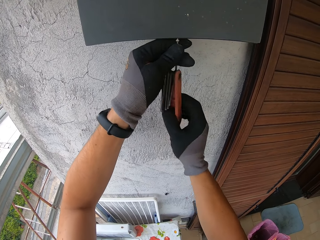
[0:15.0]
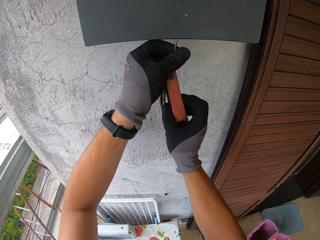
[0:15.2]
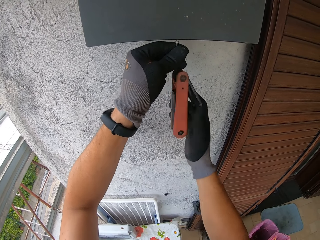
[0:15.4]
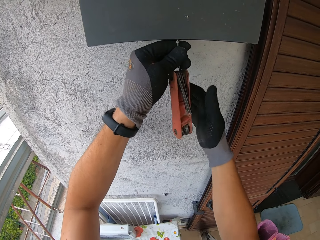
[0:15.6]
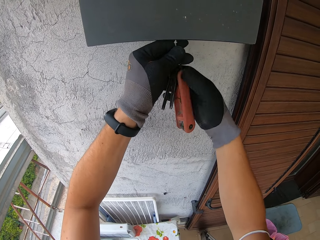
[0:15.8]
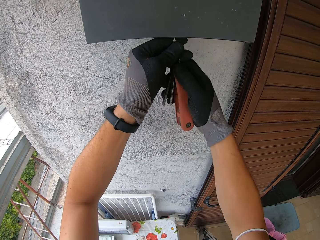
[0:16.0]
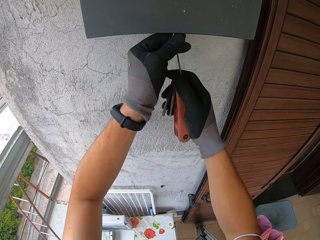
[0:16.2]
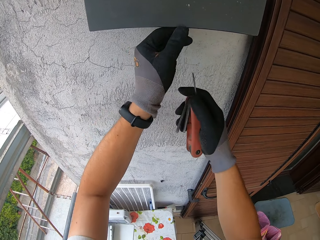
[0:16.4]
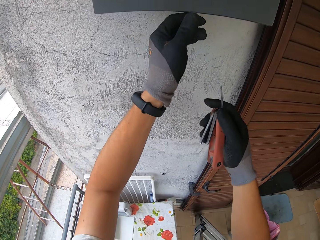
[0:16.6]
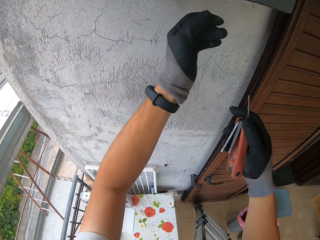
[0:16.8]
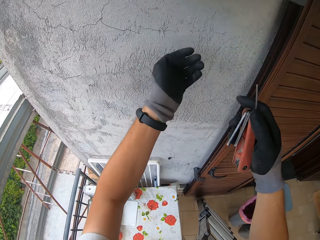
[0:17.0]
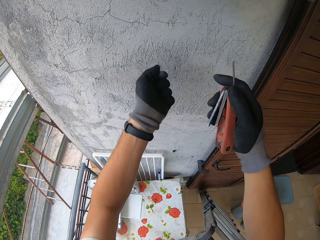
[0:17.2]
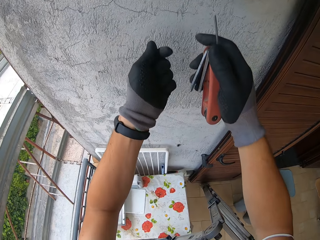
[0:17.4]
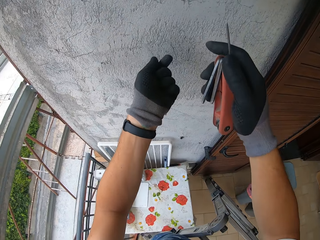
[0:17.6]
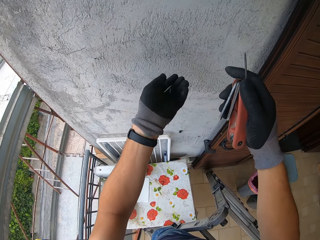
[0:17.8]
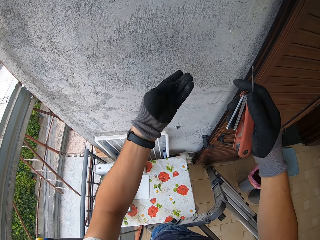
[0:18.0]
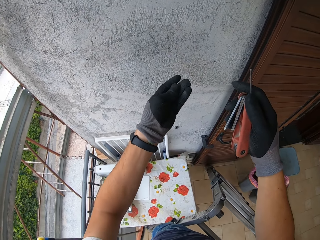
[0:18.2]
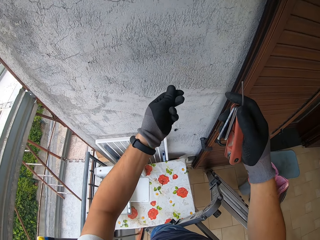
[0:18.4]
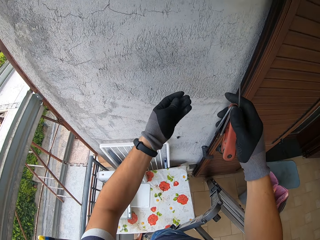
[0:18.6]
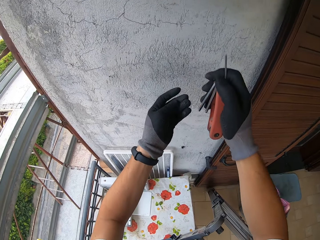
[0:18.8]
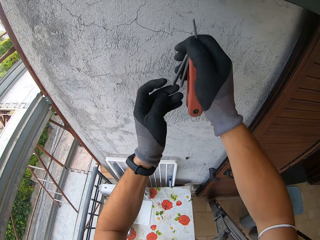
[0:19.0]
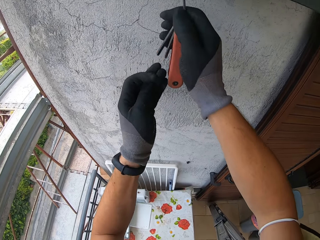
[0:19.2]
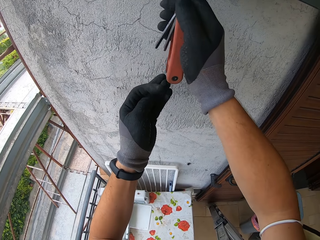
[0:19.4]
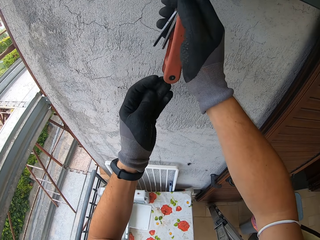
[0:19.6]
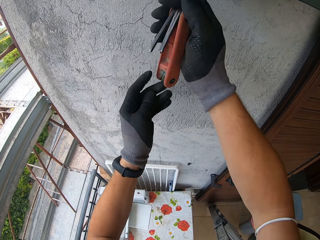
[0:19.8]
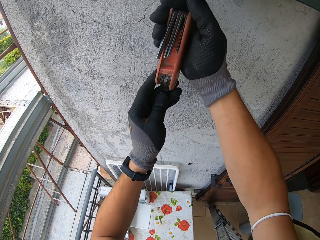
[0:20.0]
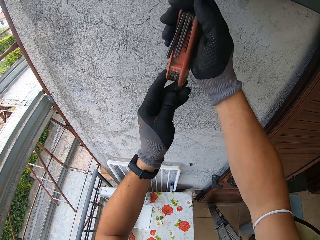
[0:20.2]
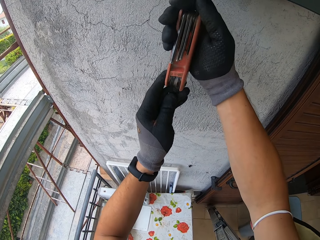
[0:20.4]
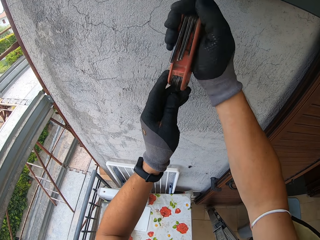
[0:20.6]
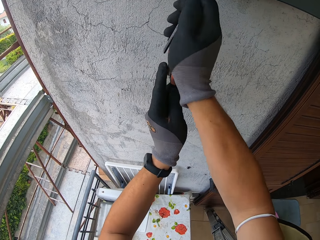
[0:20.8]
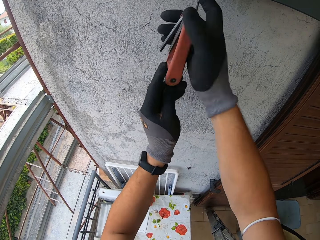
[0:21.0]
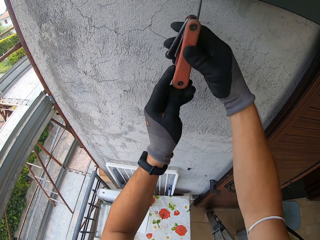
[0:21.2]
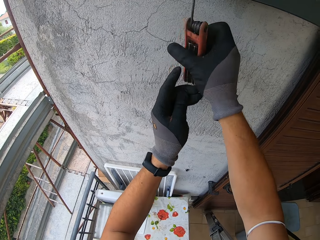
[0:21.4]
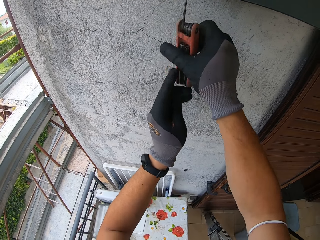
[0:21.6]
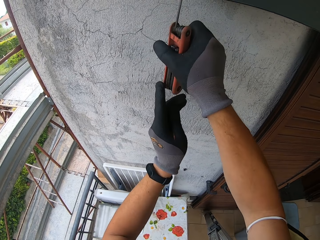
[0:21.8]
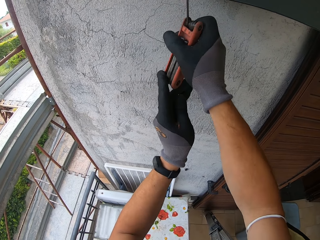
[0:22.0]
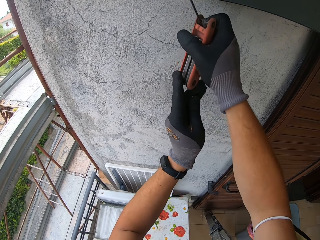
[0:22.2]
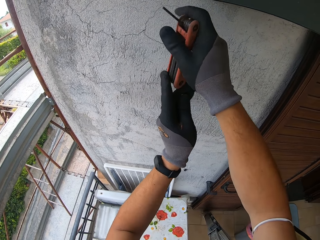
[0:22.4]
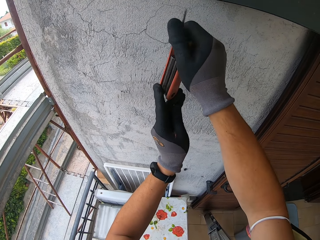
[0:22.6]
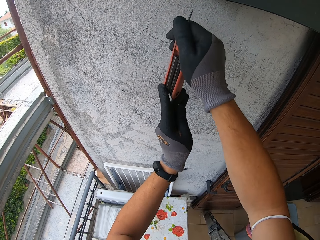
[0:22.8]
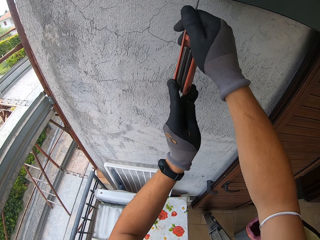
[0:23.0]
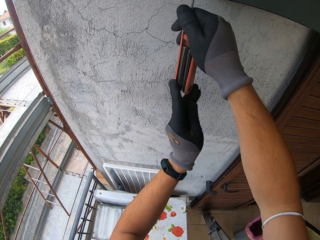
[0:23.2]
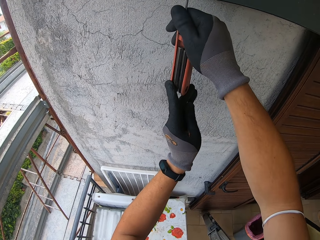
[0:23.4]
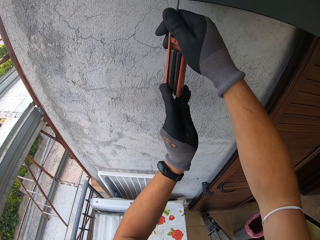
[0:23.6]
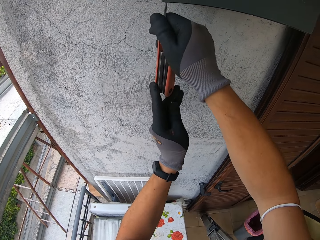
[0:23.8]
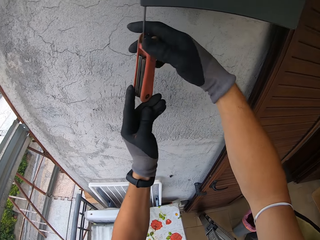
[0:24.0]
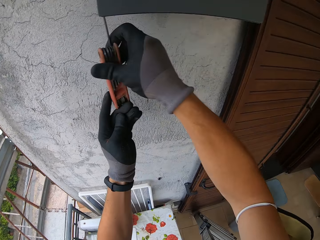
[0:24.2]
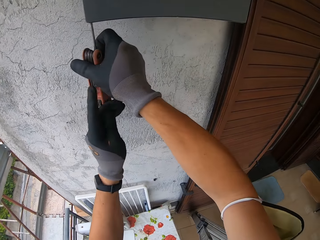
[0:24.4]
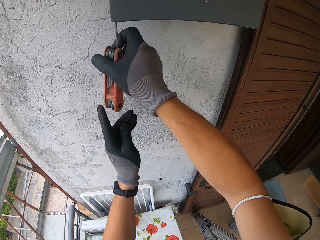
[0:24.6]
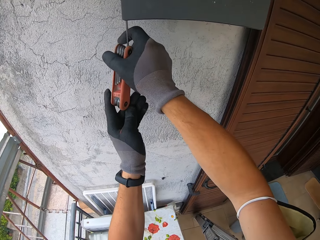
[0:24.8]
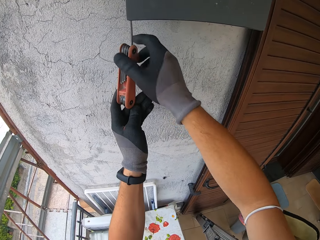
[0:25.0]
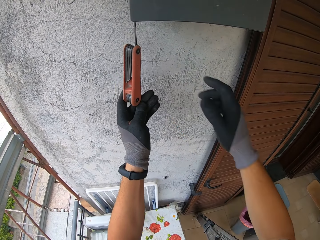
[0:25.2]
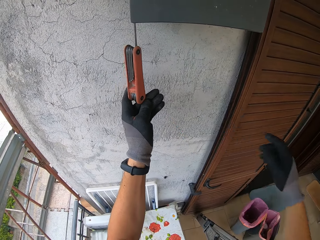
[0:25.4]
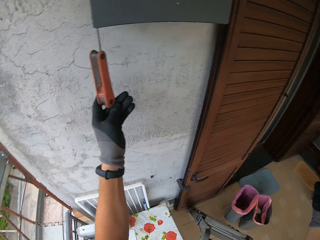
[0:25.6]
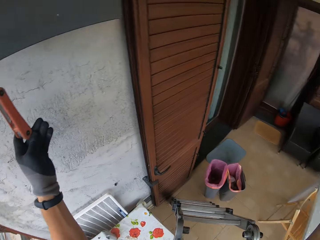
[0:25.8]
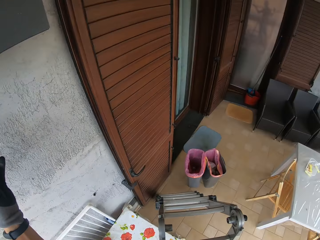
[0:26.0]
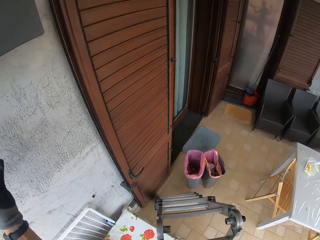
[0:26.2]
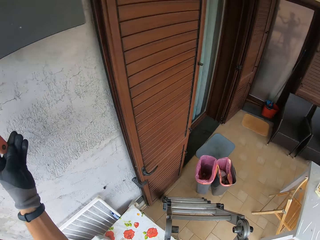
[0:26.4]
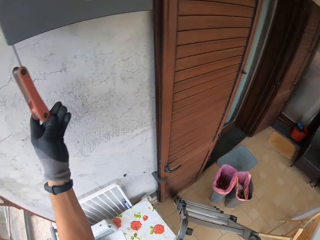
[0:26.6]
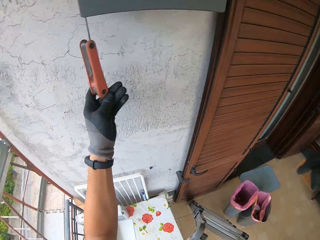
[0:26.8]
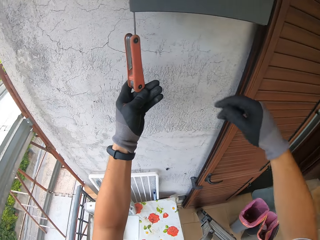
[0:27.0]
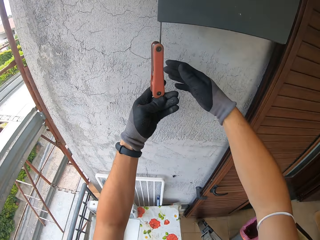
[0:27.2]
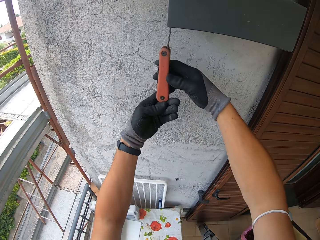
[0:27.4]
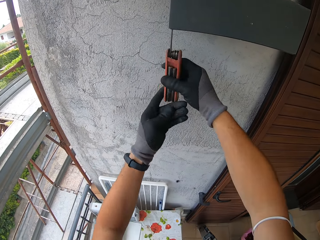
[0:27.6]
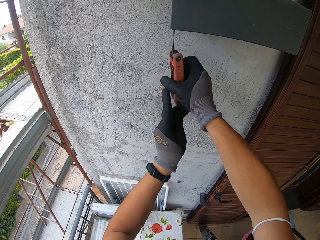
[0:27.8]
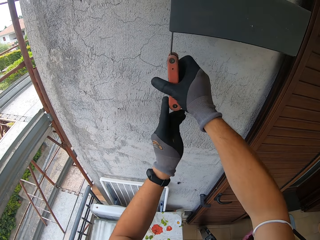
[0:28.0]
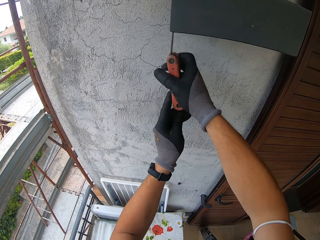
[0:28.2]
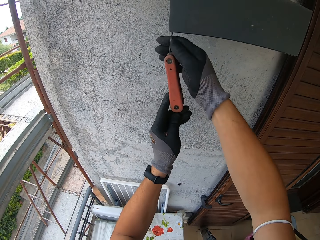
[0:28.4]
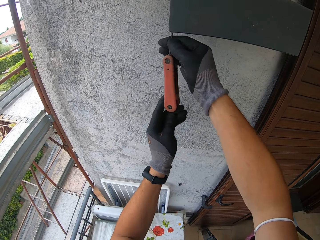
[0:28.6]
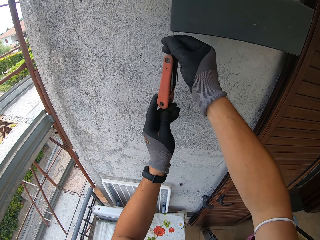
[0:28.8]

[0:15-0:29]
The camera wearer removes a screw from the box. They place the screw on the screwdriver. They remove the screw with the screwdriver. They open the screw with the screwdriver.
